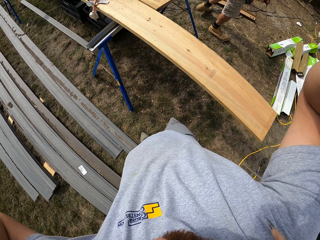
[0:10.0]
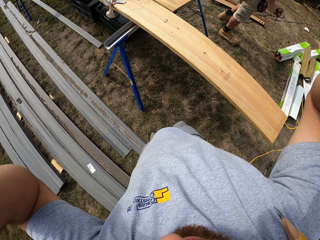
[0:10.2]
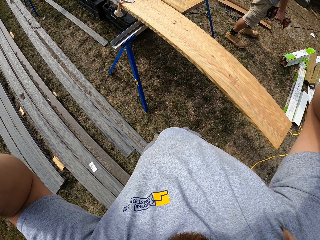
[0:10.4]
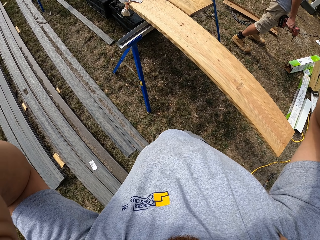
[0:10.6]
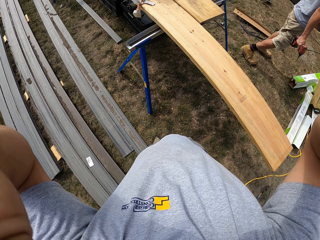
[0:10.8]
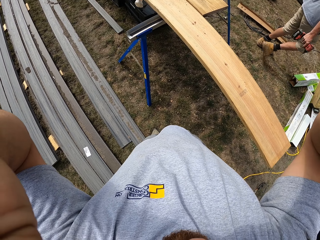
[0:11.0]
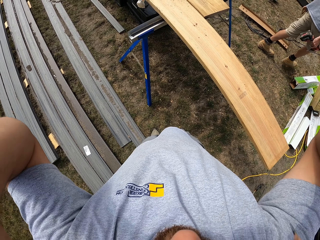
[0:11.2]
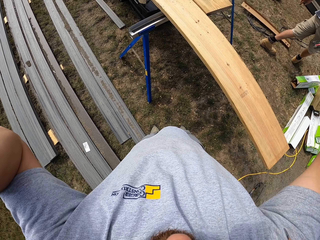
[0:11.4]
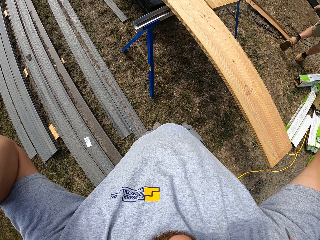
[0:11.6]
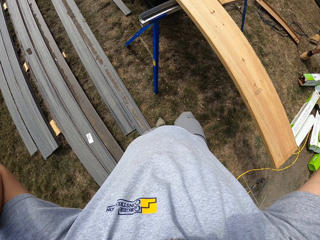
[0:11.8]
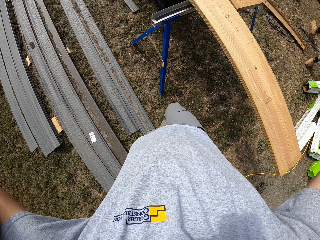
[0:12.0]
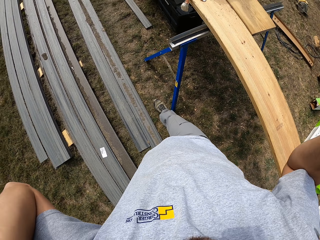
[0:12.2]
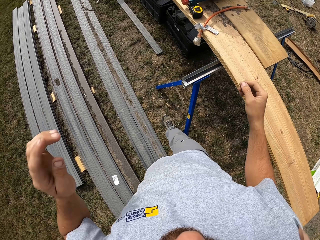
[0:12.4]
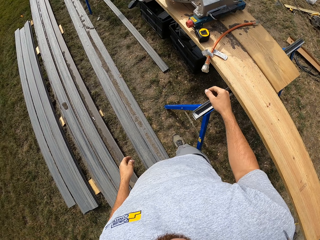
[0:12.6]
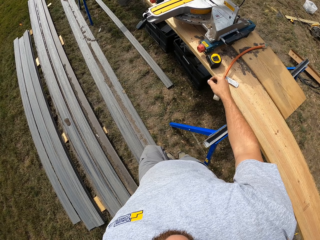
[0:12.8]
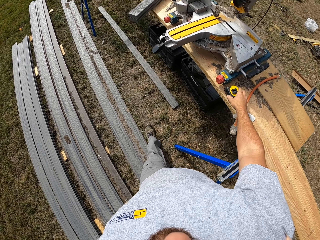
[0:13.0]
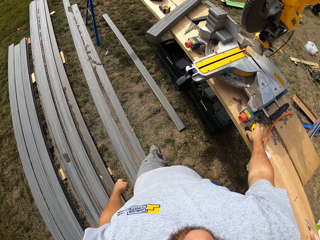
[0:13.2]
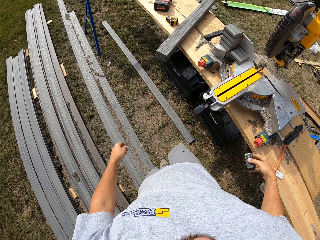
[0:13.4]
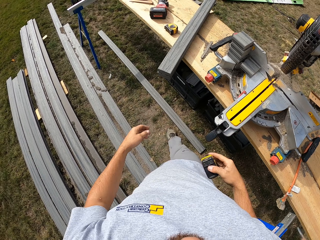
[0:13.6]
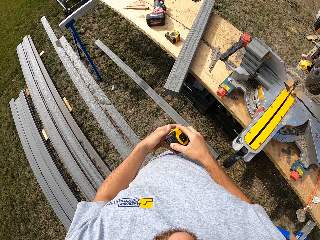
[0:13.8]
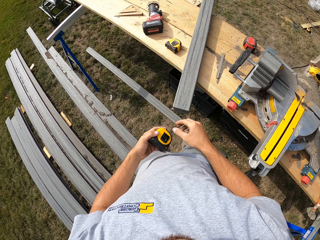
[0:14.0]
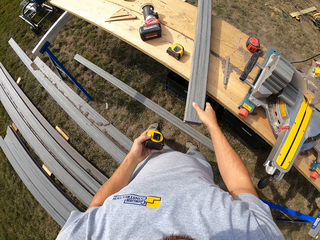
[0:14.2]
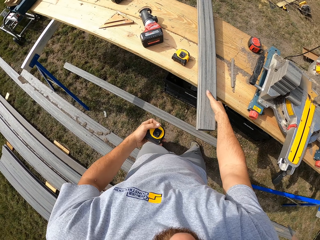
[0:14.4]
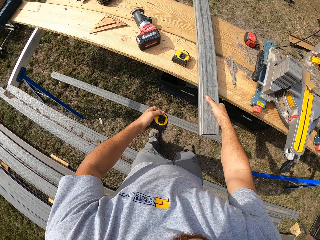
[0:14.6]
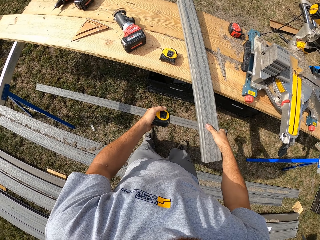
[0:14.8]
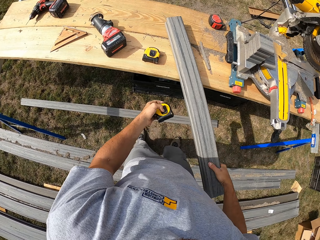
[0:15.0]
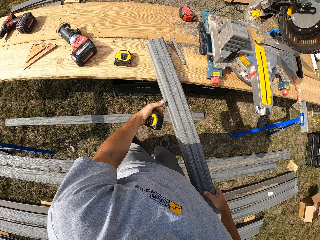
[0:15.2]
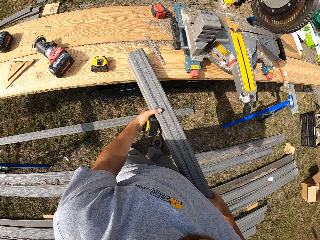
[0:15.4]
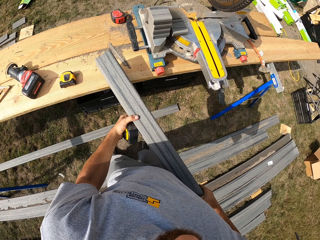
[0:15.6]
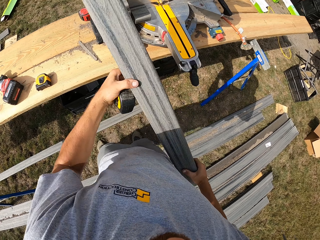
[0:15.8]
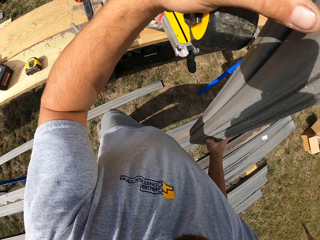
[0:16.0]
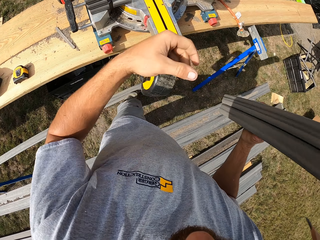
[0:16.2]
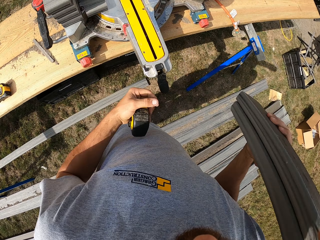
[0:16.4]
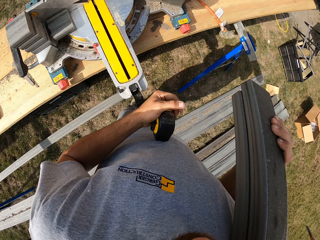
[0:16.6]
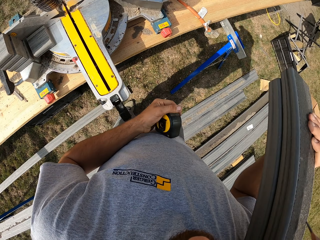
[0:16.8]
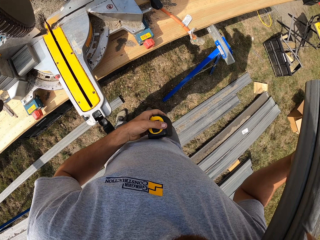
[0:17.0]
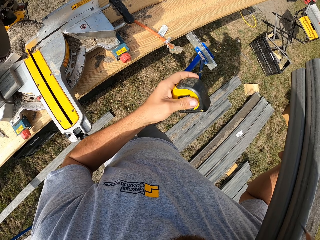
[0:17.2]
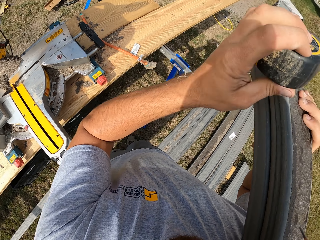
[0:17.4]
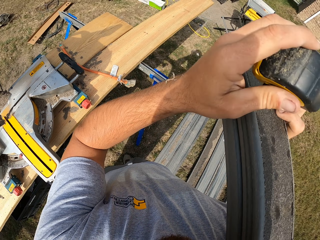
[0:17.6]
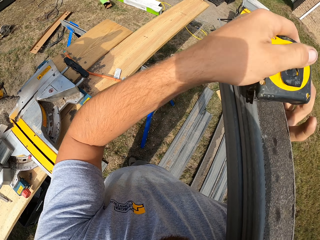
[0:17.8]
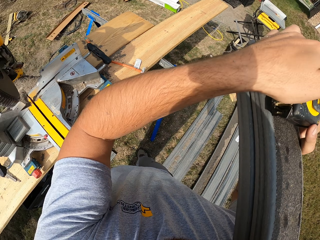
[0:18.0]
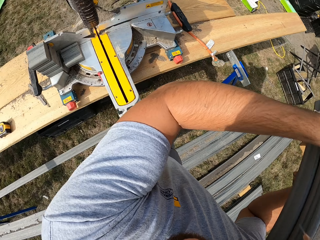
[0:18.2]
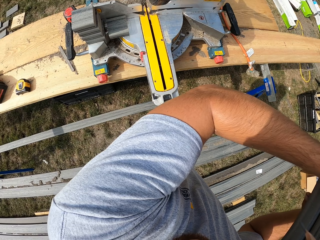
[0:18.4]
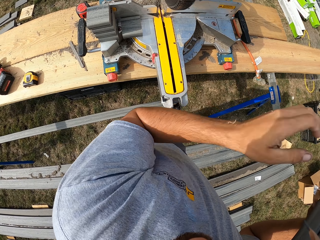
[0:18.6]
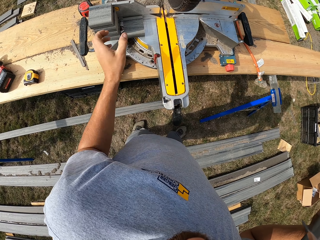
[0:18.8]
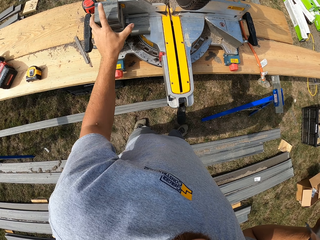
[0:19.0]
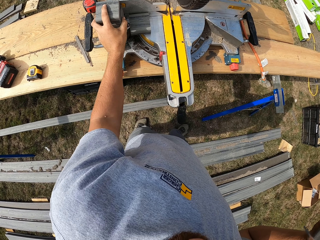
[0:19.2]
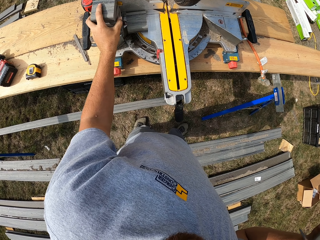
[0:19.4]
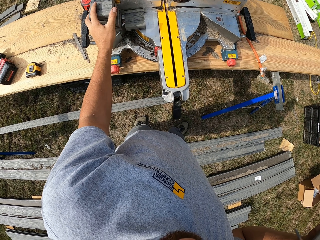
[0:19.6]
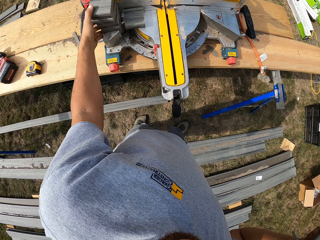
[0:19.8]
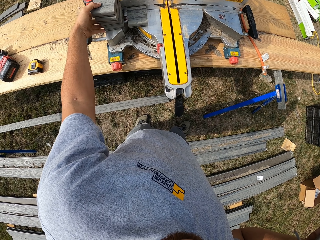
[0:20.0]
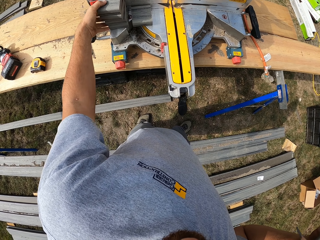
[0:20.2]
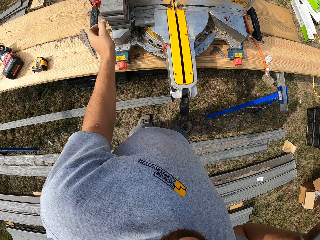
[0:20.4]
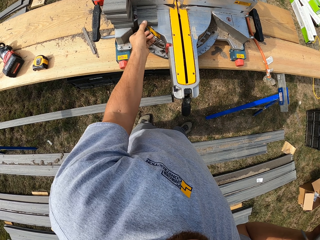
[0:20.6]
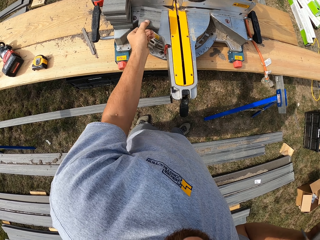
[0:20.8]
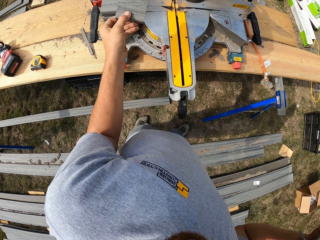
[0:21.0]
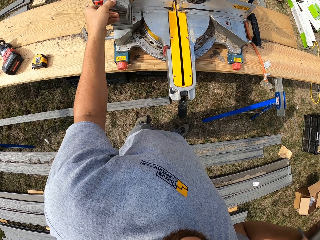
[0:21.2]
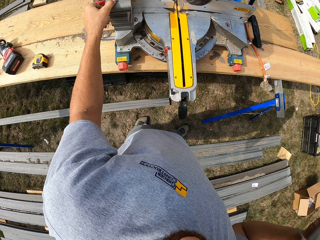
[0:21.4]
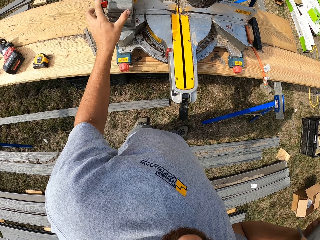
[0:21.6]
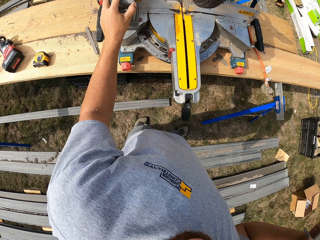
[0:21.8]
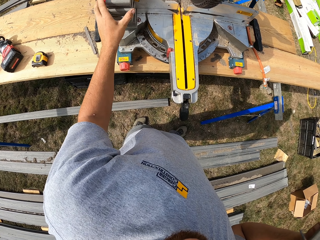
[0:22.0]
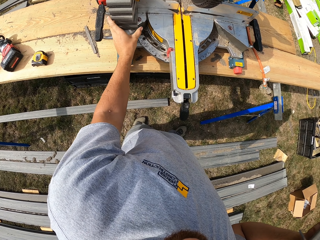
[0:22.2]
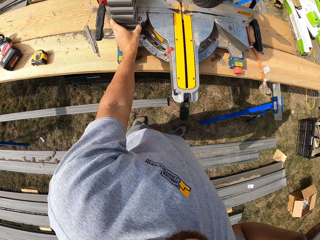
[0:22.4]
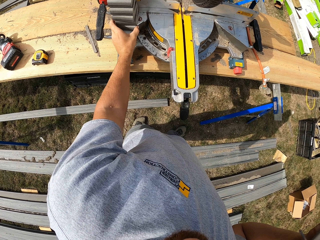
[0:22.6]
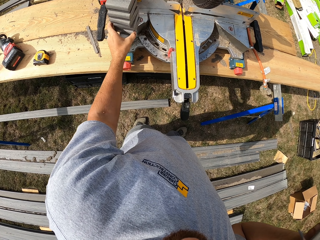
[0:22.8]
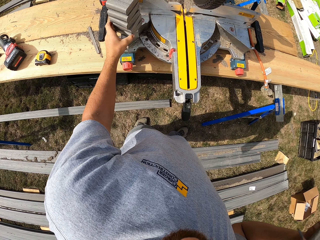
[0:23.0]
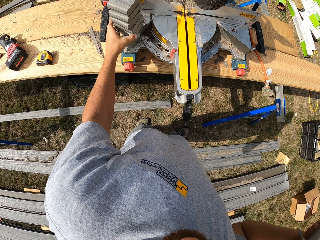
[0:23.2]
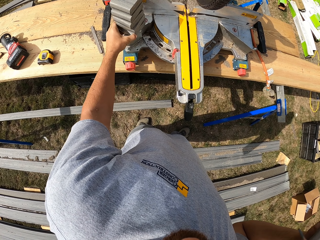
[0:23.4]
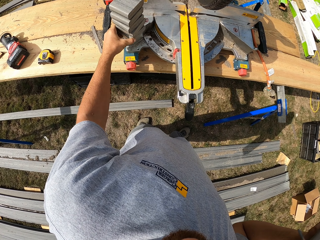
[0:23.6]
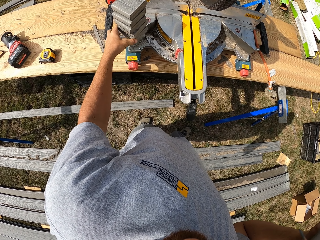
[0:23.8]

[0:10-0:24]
A person walks on the ground. The camera wearer walks on the ground. They pick up a tape measure from the bench. They pick up wood from the bench with the right hand. They pick up pieces of wood from the woodcutter.

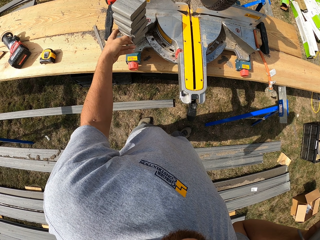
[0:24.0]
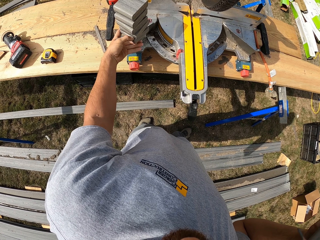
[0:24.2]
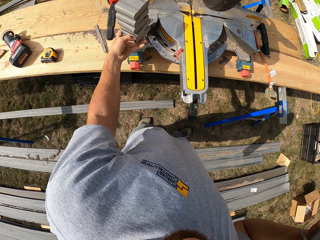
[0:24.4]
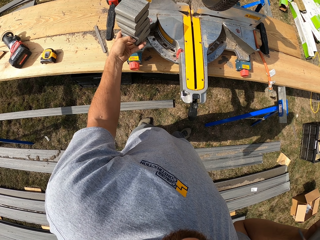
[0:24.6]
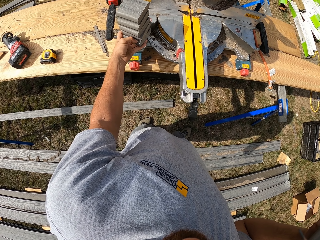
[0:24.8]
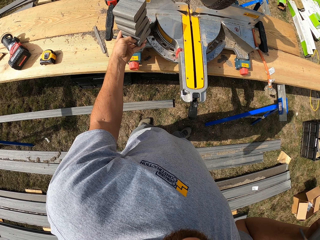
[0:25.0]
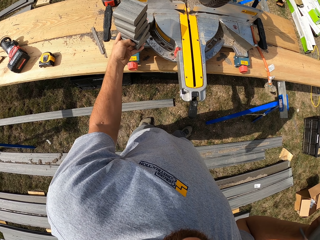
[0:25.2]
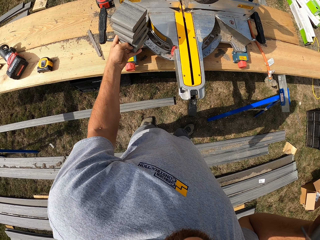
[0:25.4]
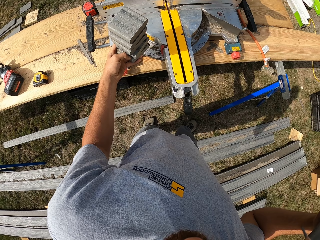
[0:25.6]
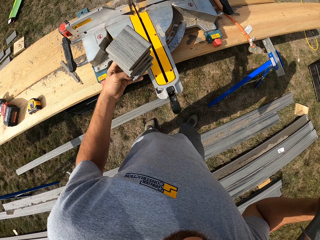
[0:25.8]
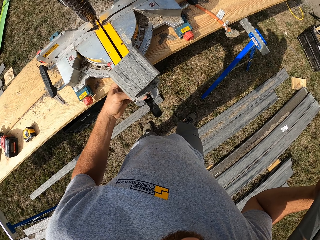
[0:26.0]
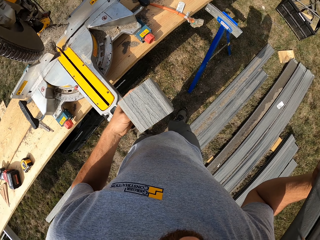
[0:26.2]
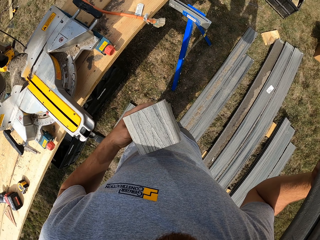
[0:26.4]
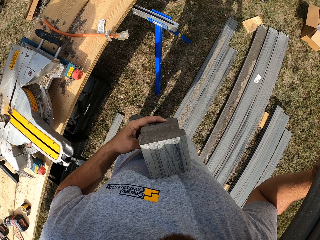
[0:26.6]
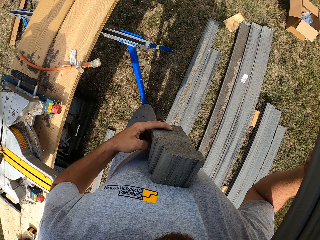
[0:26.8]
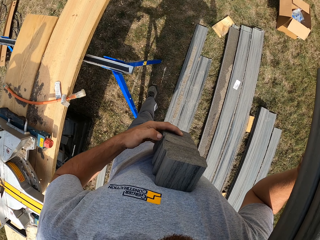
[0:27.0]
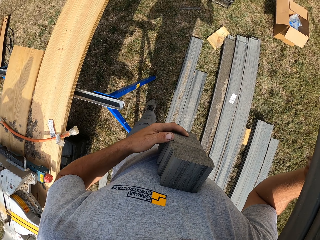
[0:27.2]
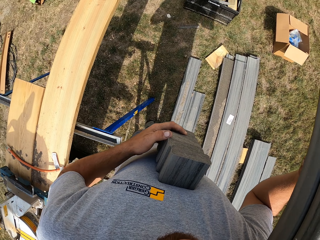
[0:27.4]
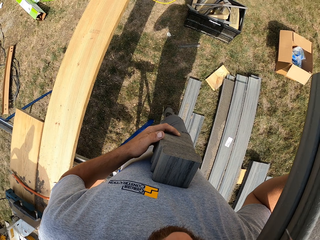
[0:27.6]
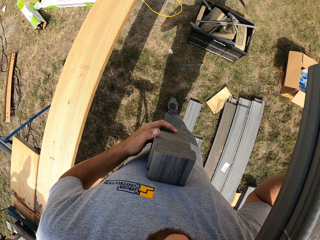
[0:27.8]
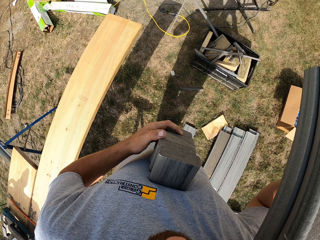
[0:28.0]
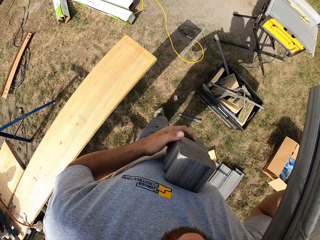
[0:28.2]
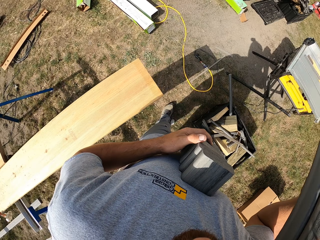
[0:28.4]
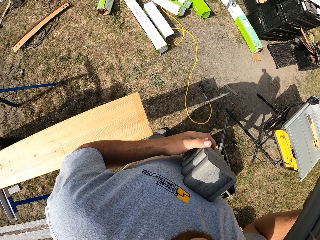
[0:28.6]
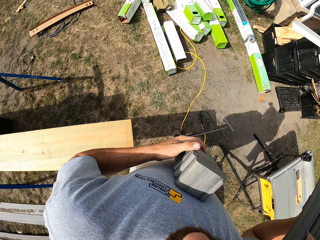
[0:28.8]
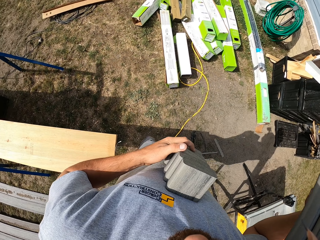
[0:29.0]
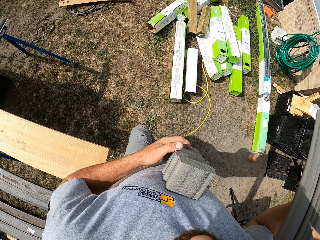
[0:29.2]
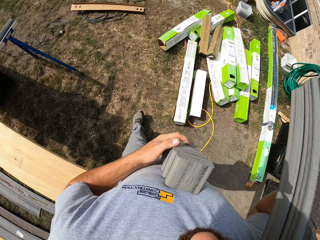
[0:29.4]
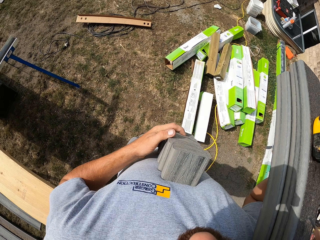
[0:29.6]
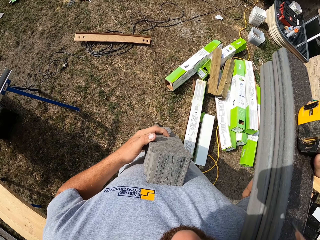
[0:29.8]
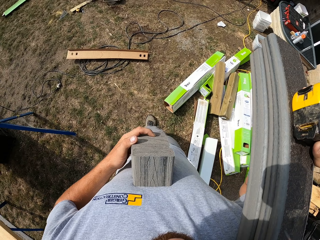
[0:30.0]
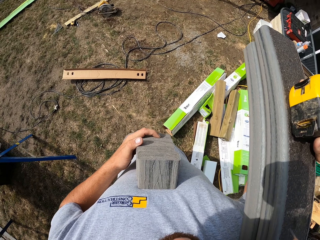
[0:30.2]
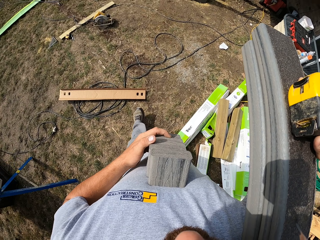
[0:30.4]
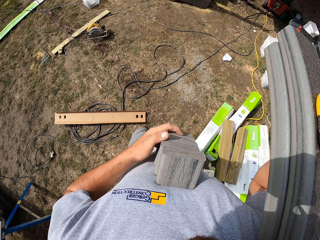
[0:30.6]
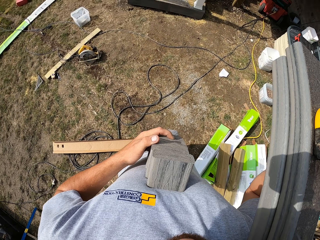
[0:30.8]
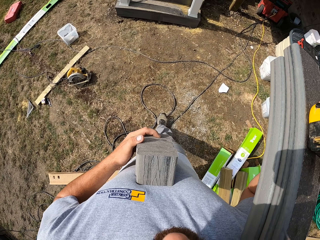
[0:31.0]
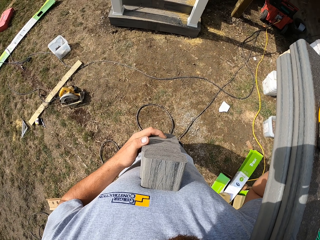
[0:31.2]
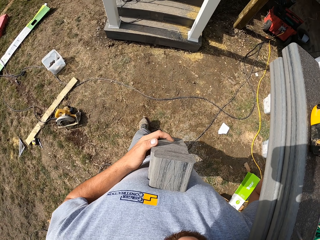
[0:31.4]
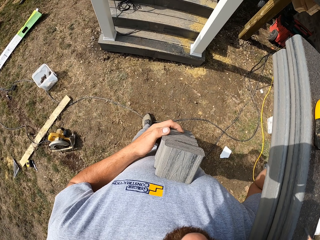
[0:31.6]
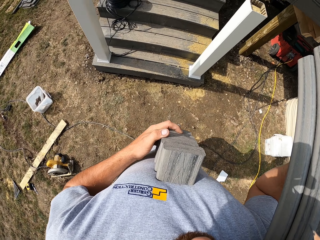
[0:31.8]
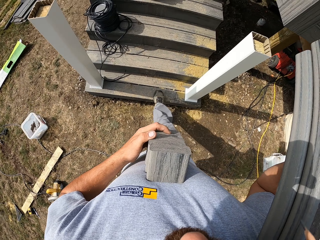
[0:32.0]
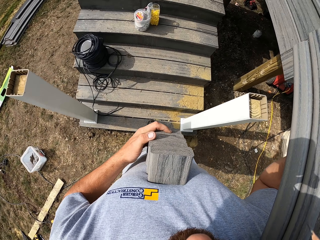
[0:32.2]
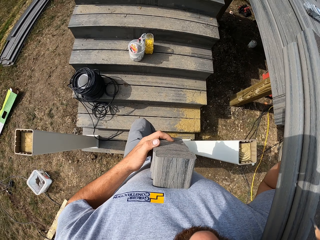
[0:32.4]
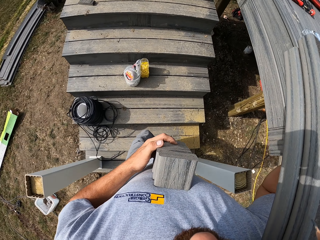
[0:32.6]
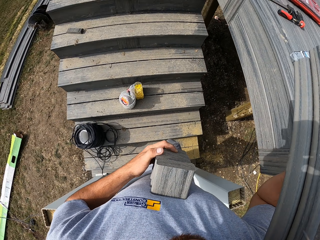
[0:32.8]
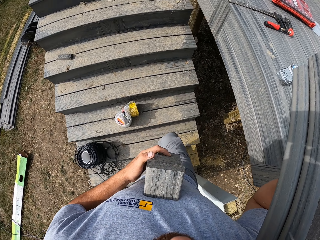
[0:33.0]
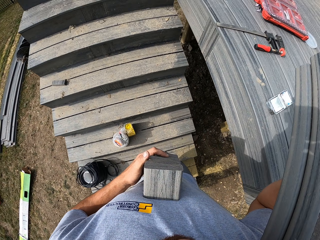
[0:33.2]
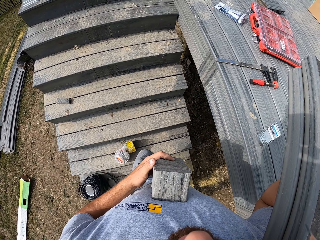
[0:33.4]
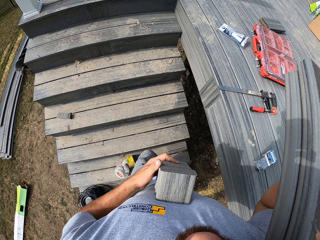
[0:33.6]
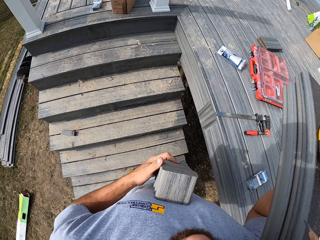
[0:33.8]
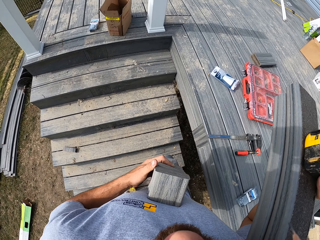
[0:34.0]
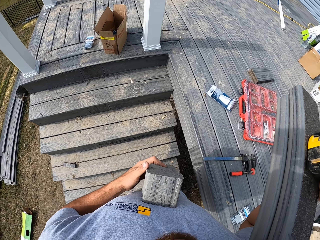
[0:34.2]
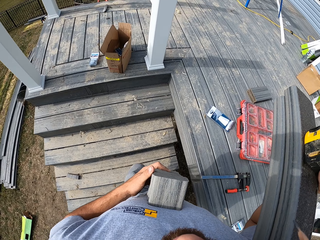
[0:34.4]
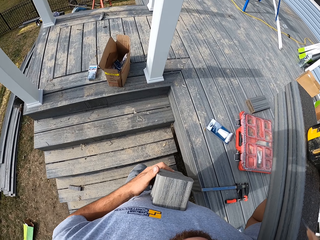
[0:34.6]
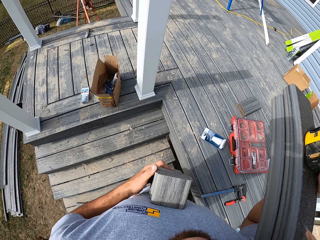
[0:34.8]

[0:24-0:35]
The camera wearer walks on the ground. They walk up the stairs.
